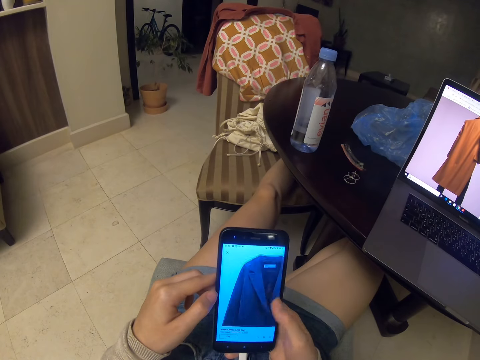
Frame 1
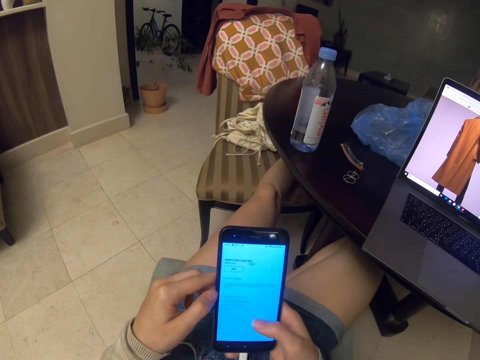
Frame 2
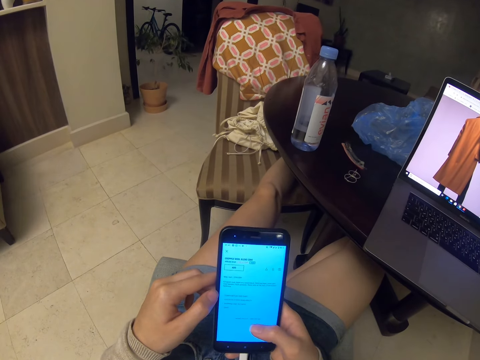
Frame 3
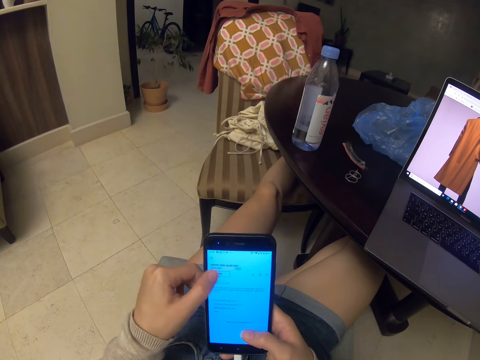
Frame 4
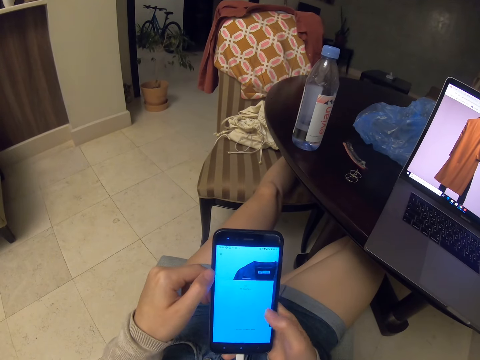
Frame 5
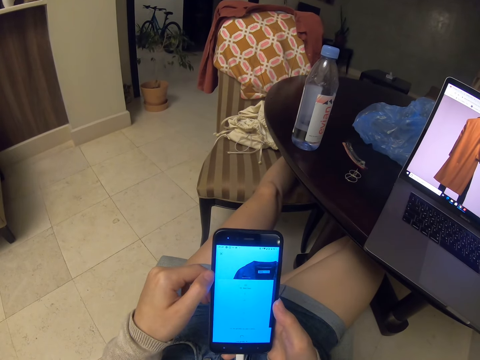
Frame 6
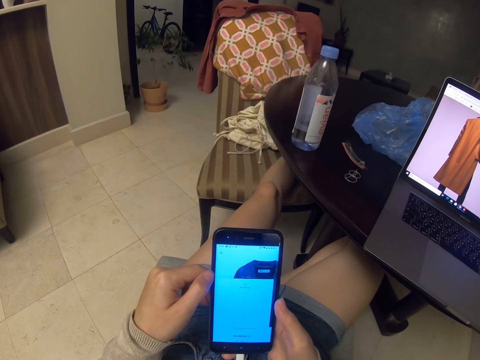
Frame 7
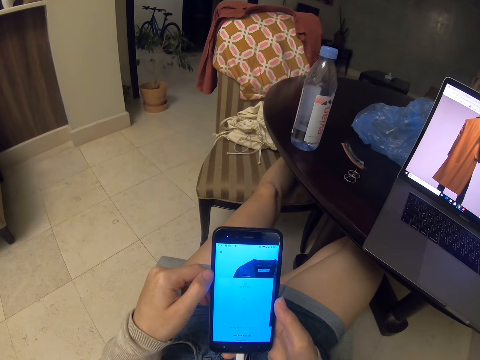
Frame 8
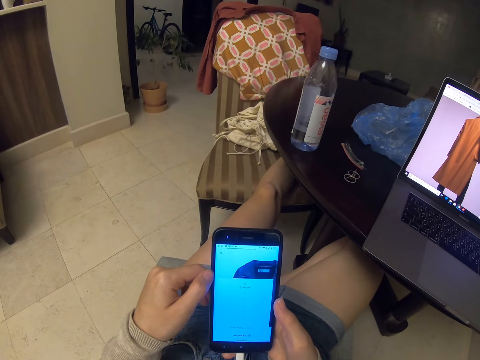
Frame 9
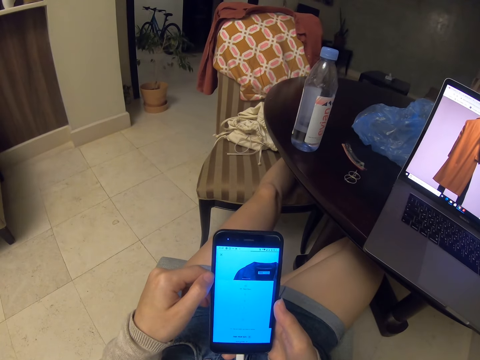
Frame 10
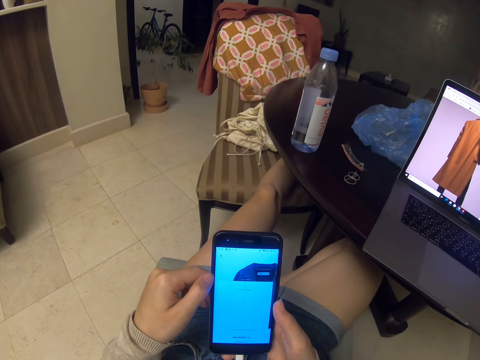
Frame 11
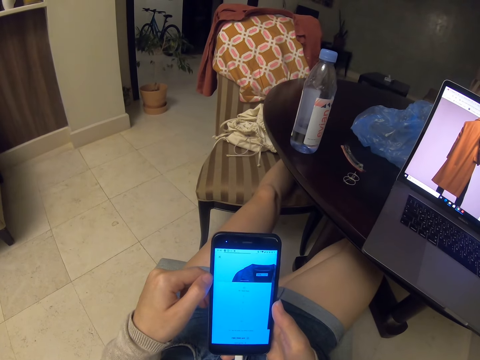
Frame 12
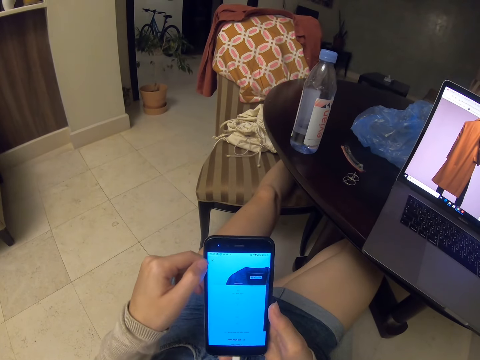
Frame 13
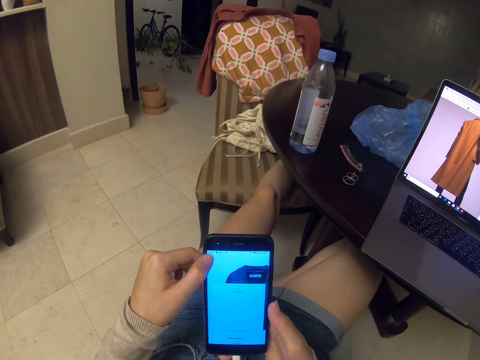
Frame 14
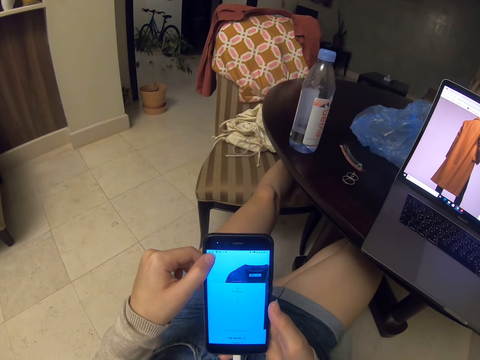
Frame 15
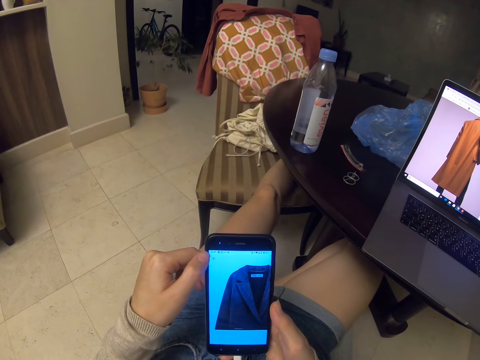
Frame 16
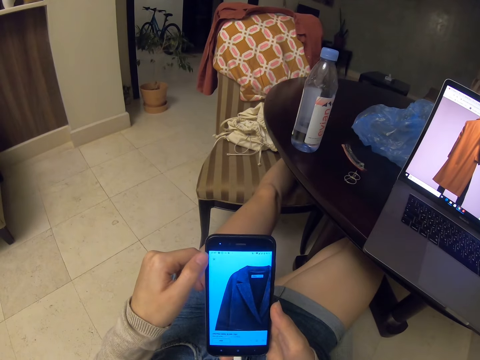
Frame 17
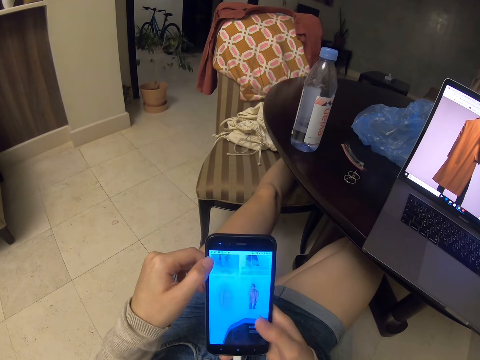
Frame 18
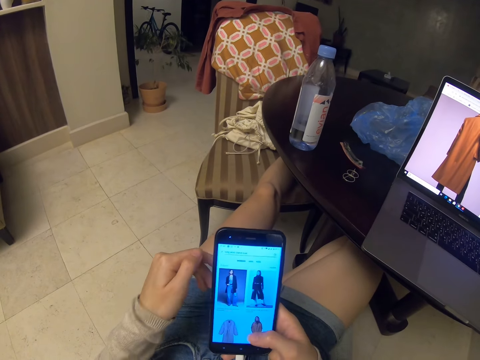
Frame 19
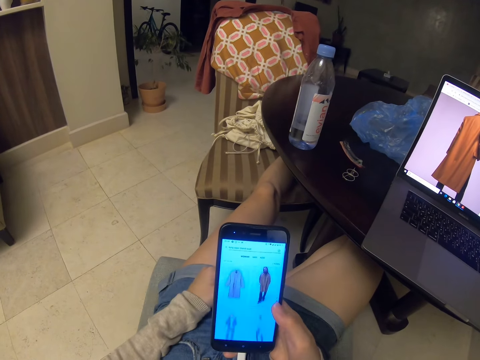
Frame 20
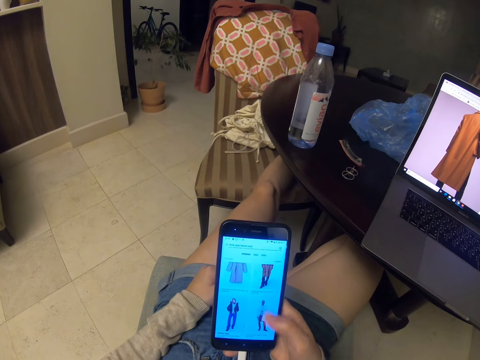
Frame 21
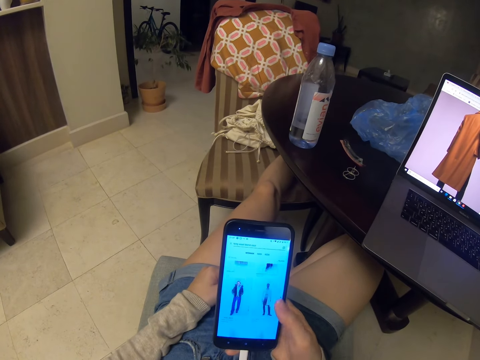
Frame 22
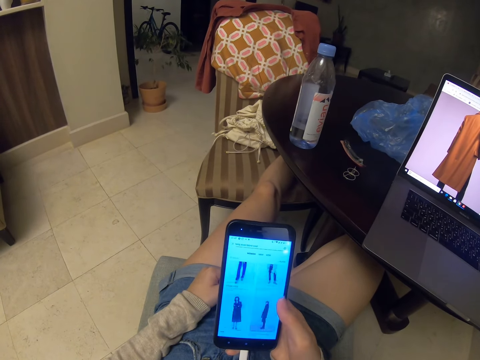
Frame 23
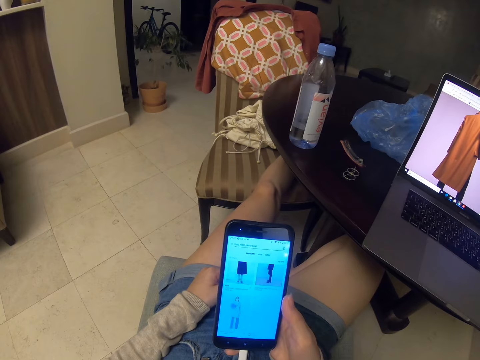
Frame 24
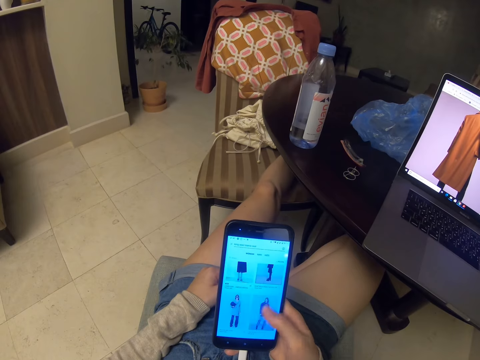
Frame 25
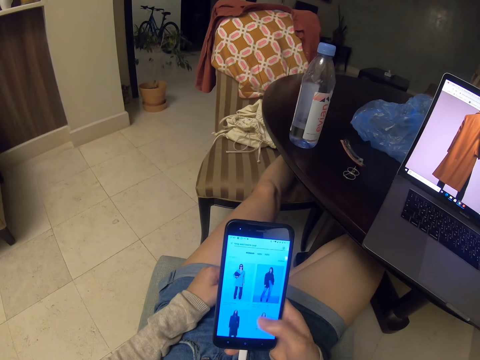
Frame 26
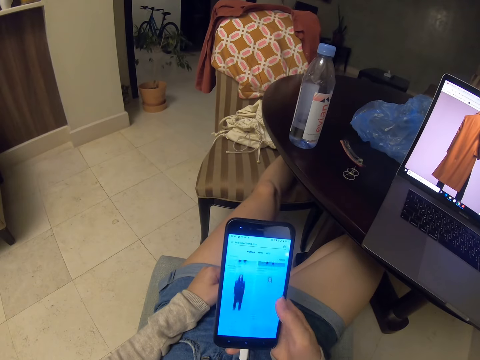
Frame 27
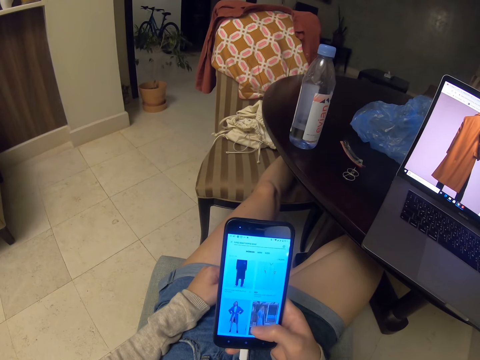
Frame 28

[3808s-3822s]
The camera wearer taps the screen. They scroll. They put a hand on the thighs.

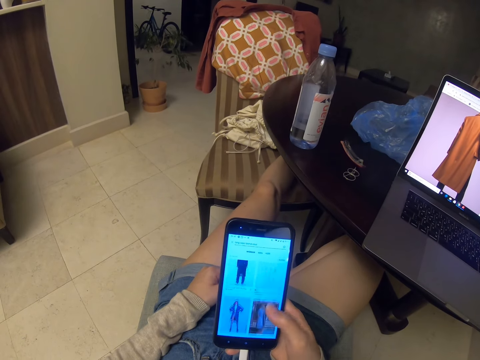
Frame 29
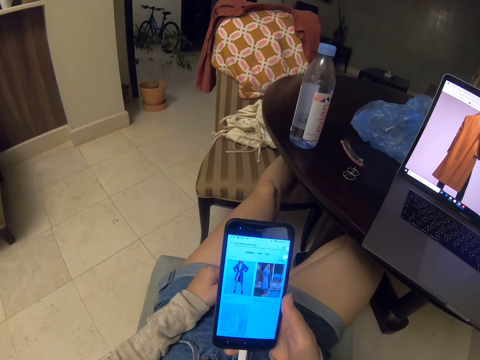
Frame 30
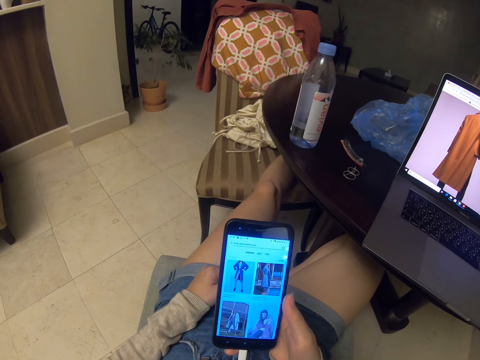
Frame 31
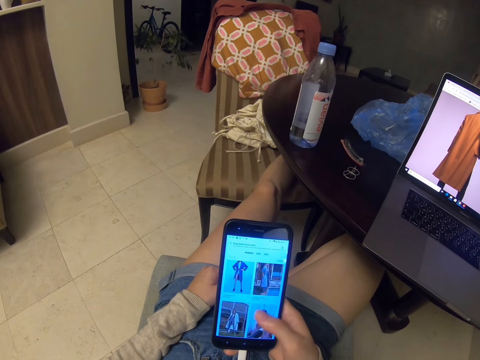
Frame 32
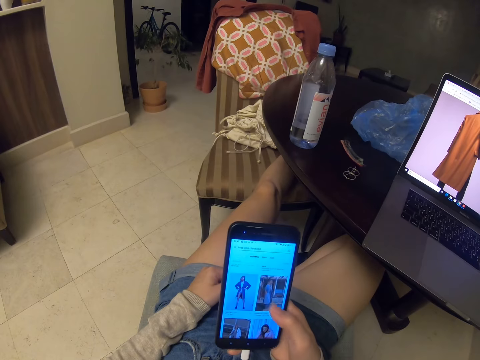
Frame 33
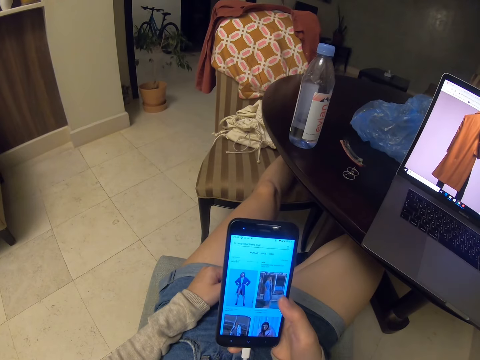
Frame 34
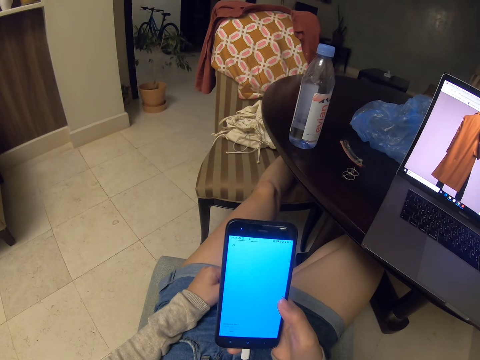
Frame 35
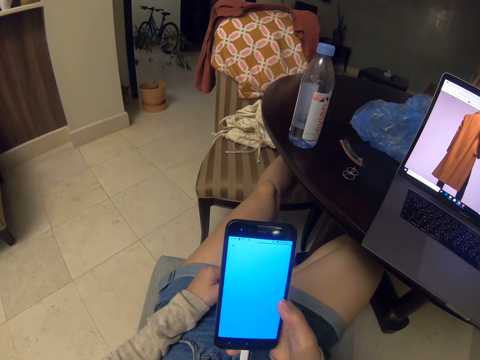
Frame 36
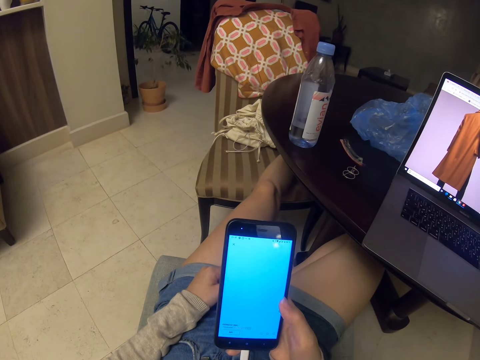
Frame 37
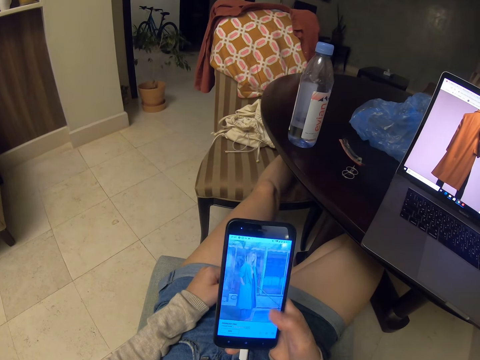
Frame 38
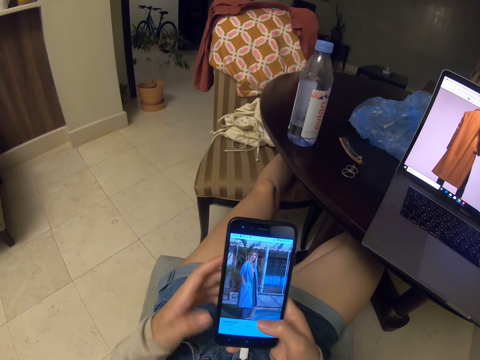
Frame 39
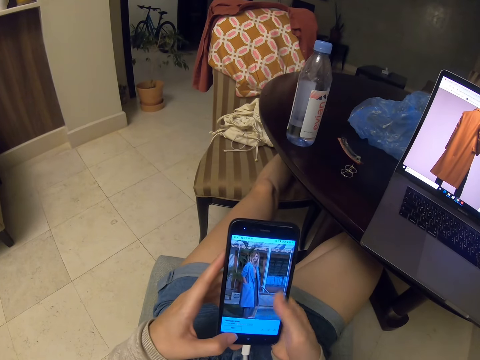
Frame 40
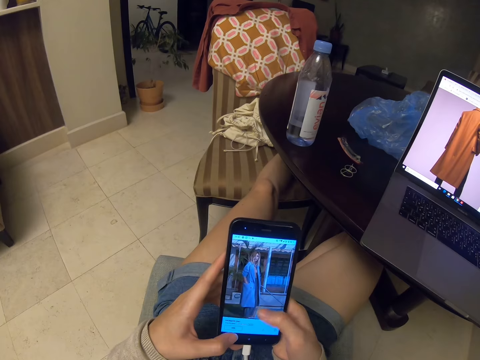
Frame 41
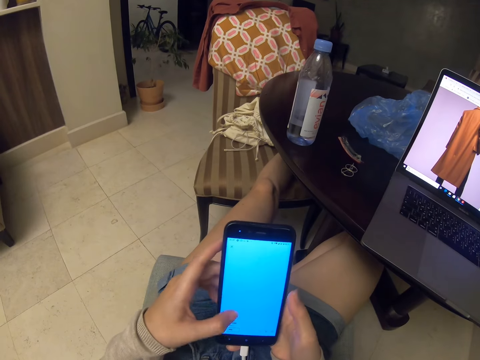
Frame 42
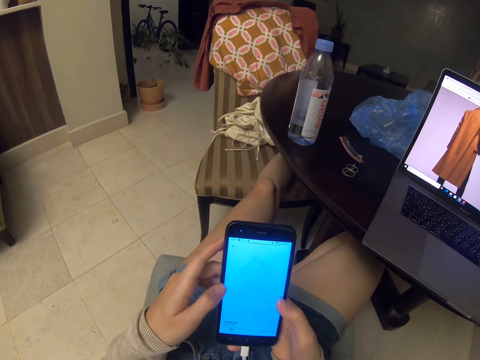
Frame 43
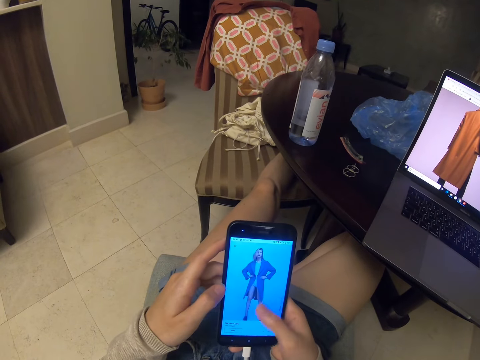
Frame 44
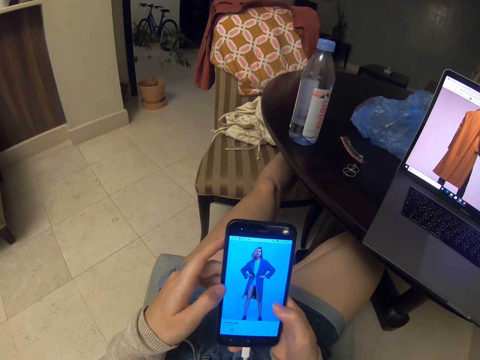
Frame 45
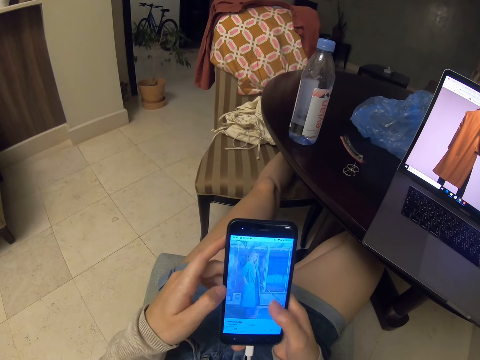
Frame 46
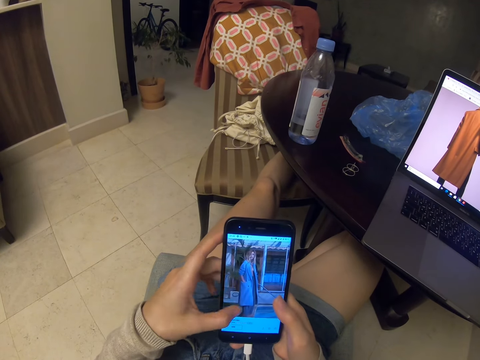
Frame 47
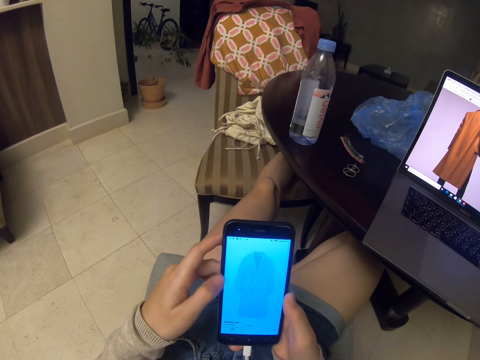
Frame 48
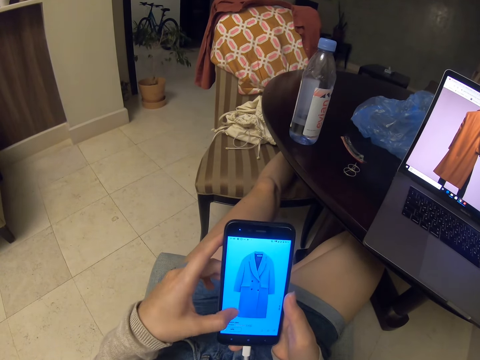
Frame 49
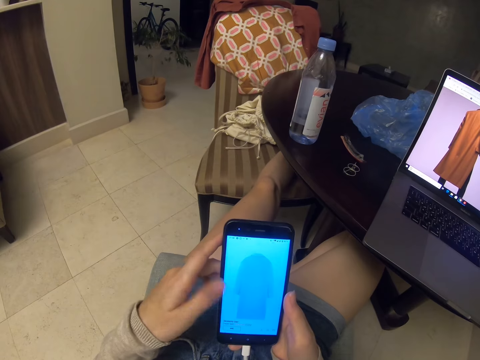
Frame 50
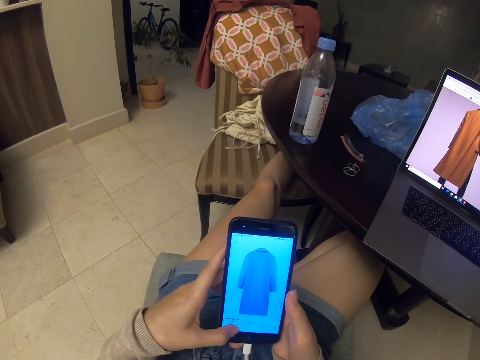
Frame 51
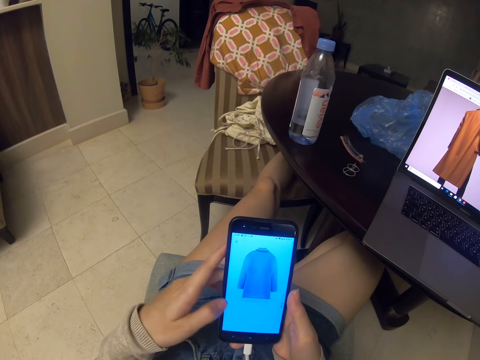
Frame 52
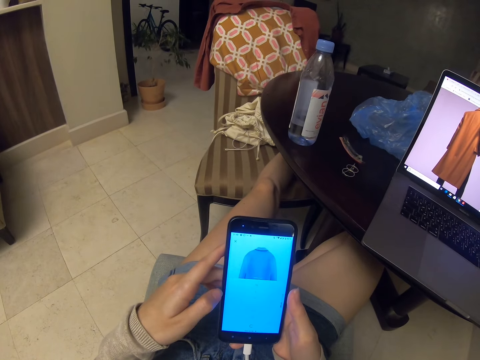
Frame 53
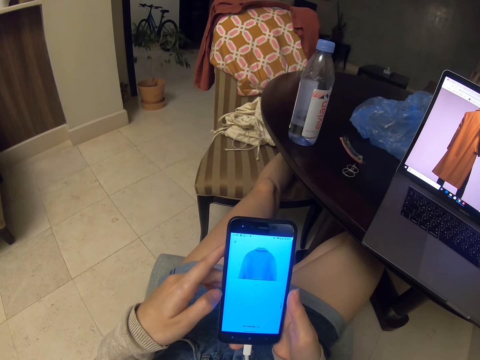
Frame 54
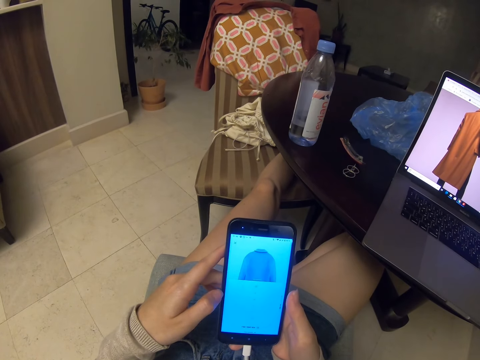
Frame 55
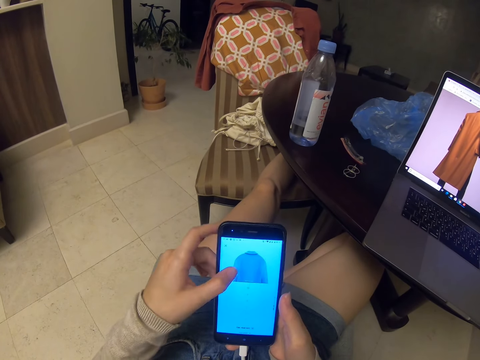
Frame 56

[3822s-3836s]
The camera wearer taps the screen. They touch the phone. They scroll the phone. They swipe the screen. They tap the screen.
